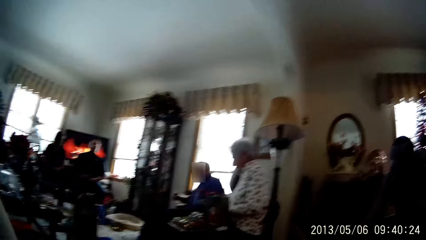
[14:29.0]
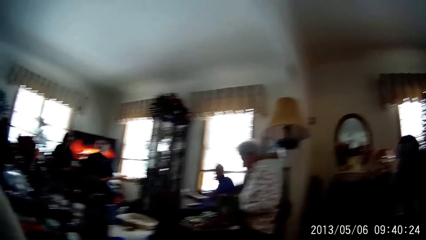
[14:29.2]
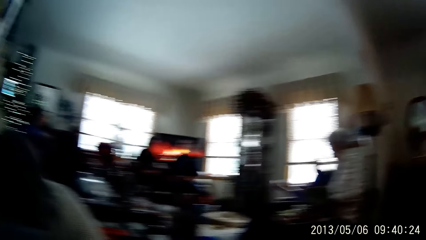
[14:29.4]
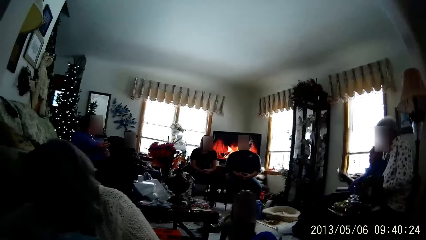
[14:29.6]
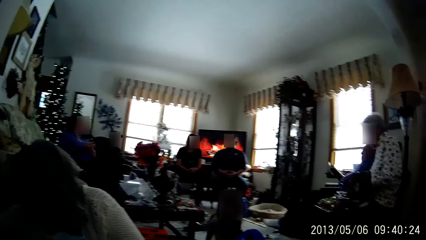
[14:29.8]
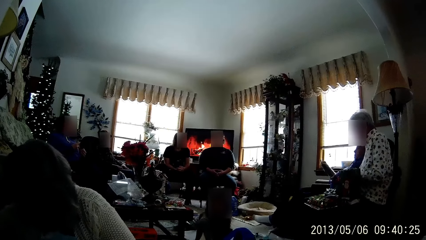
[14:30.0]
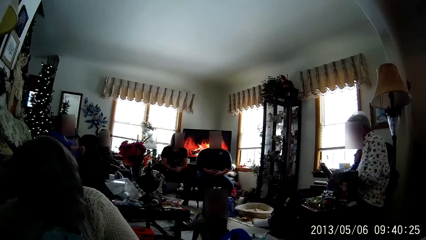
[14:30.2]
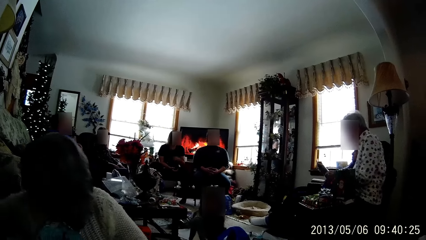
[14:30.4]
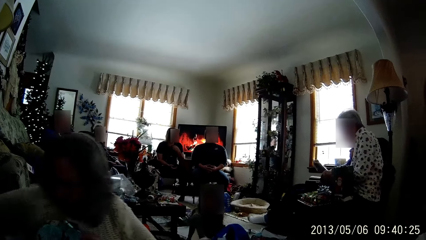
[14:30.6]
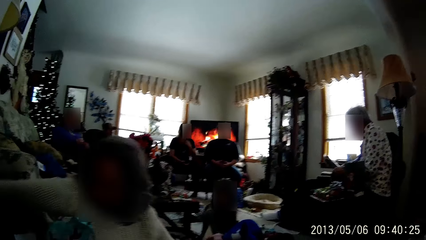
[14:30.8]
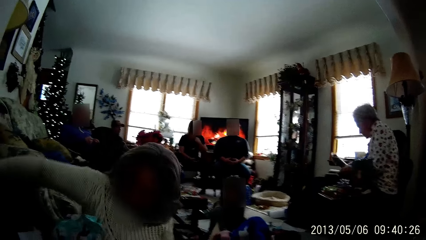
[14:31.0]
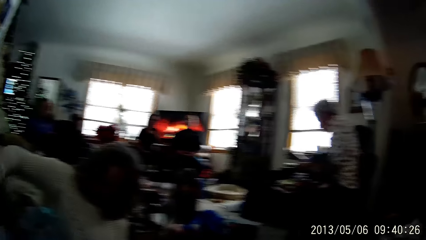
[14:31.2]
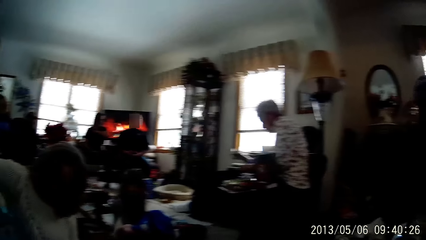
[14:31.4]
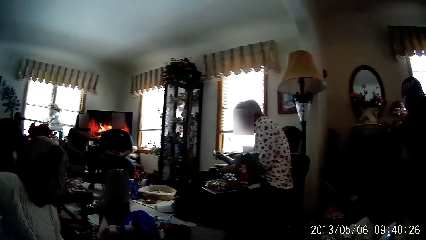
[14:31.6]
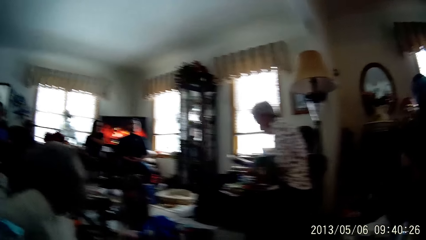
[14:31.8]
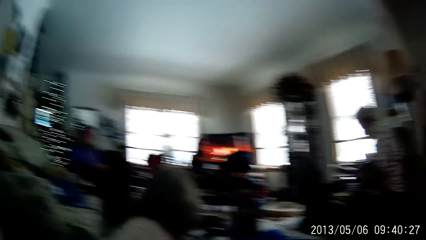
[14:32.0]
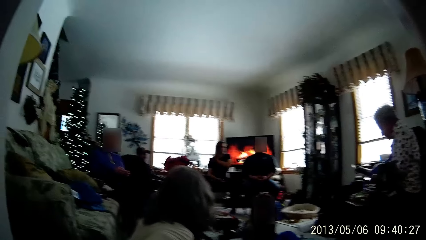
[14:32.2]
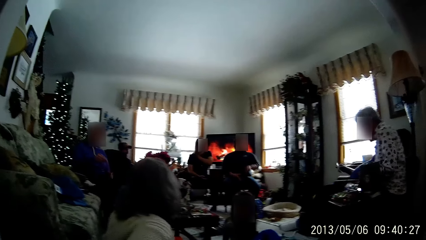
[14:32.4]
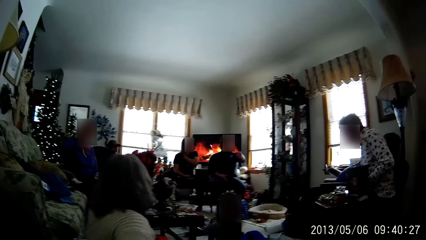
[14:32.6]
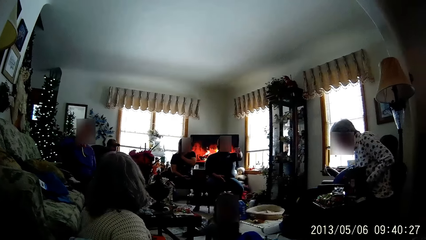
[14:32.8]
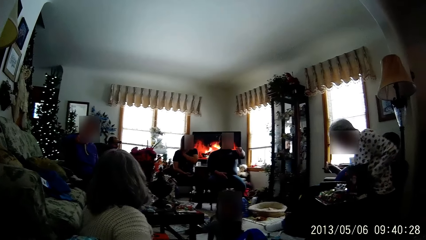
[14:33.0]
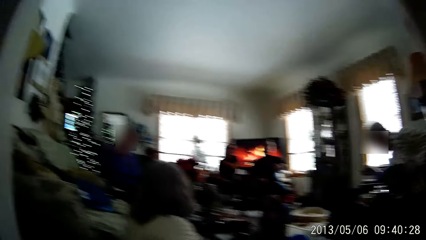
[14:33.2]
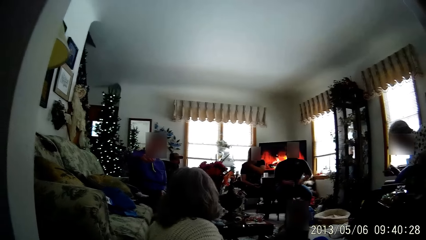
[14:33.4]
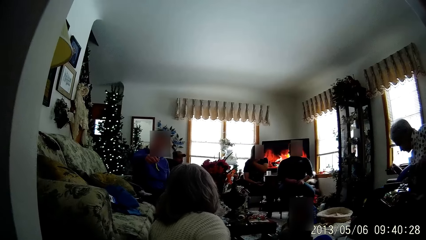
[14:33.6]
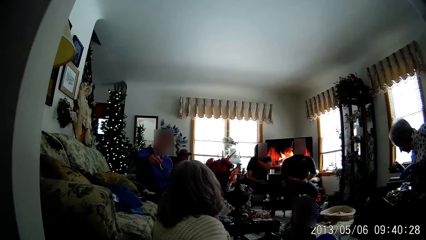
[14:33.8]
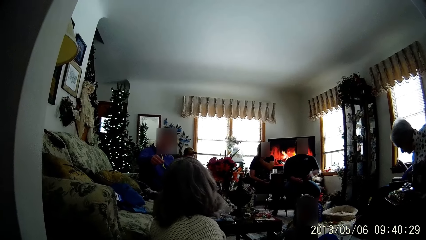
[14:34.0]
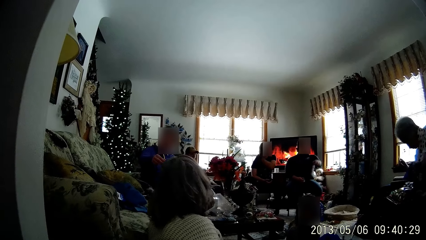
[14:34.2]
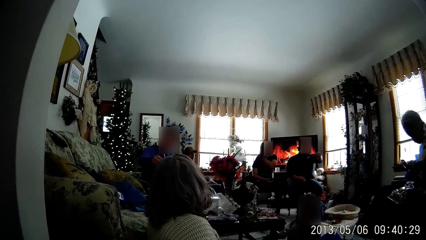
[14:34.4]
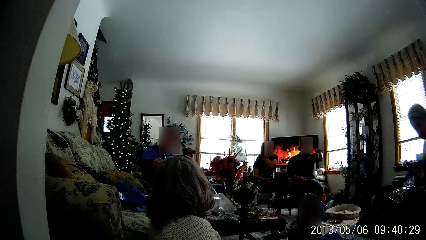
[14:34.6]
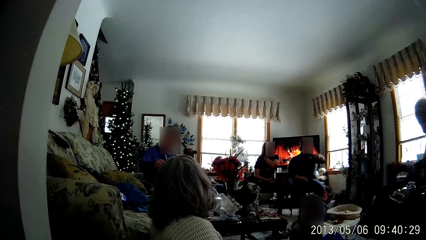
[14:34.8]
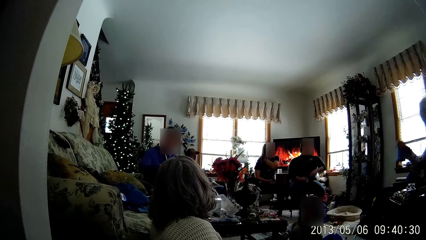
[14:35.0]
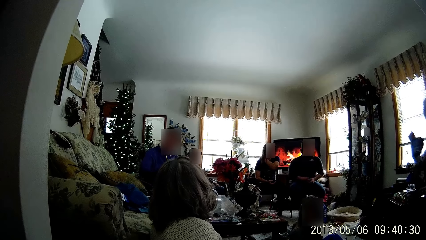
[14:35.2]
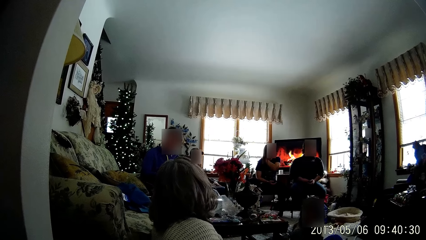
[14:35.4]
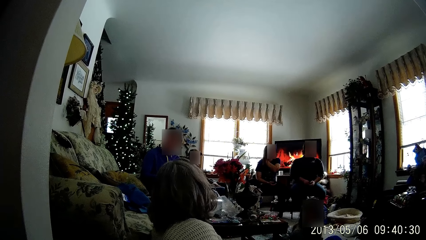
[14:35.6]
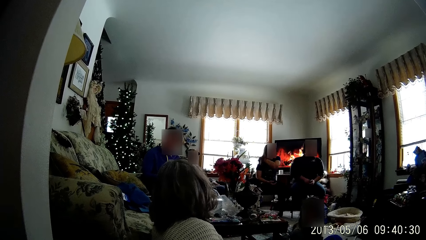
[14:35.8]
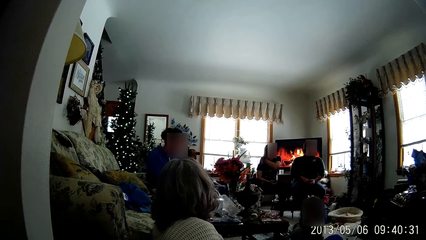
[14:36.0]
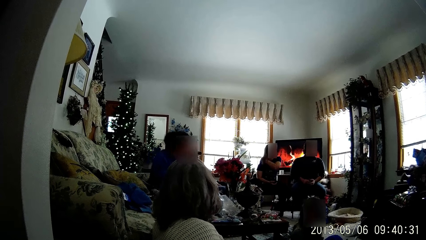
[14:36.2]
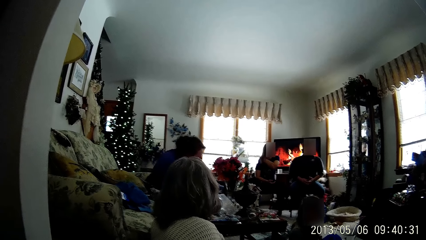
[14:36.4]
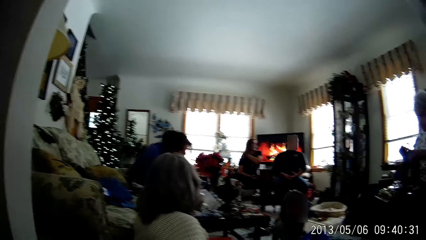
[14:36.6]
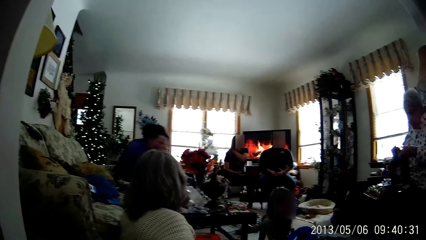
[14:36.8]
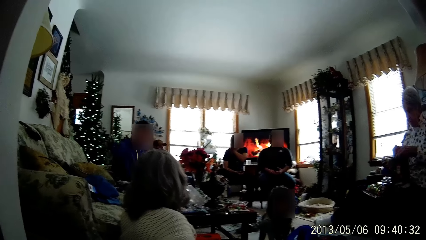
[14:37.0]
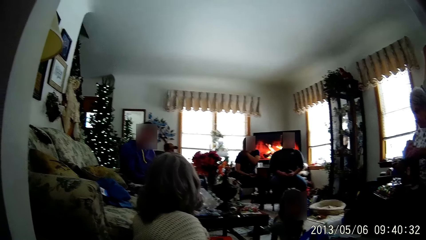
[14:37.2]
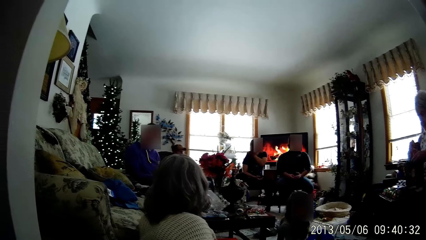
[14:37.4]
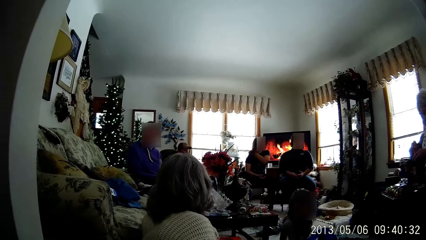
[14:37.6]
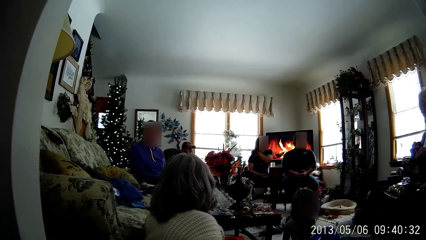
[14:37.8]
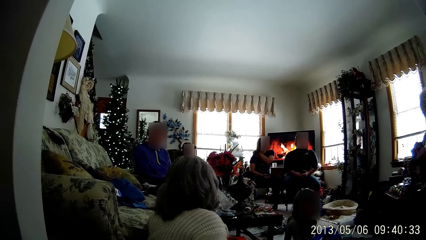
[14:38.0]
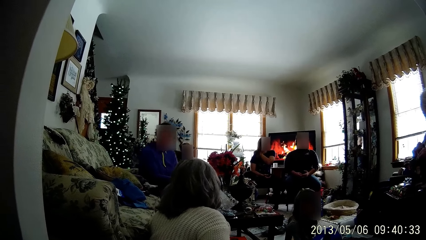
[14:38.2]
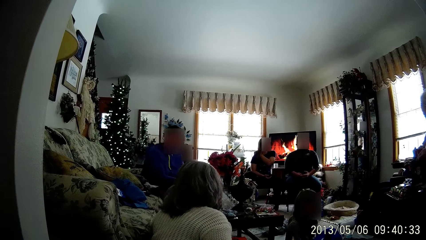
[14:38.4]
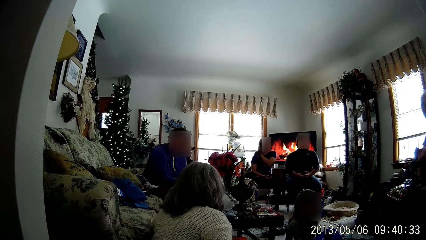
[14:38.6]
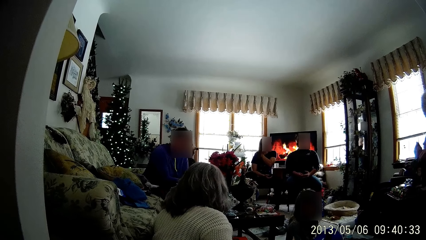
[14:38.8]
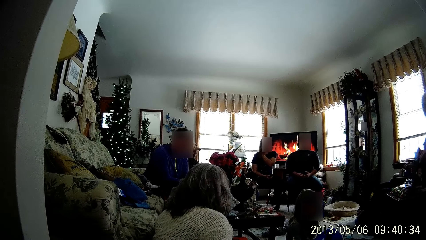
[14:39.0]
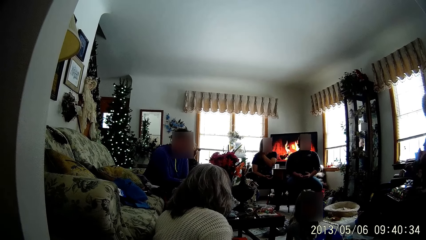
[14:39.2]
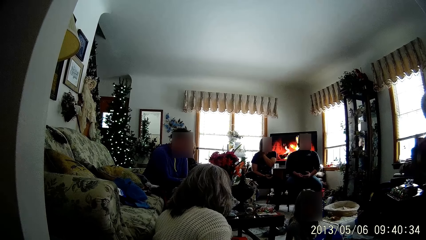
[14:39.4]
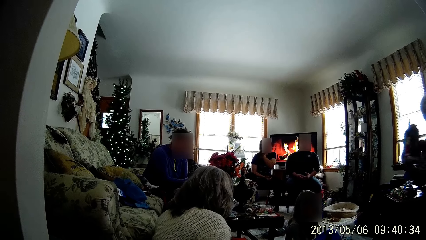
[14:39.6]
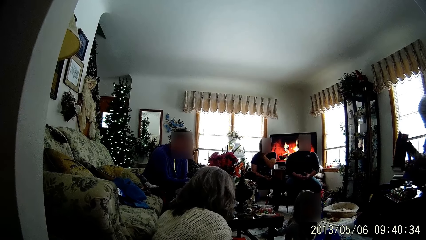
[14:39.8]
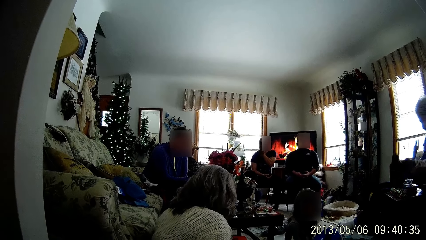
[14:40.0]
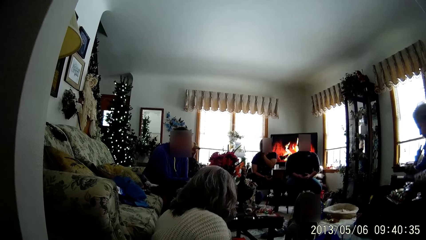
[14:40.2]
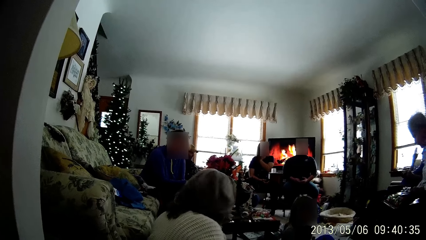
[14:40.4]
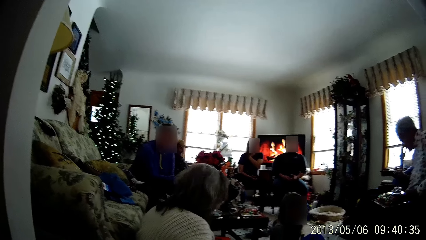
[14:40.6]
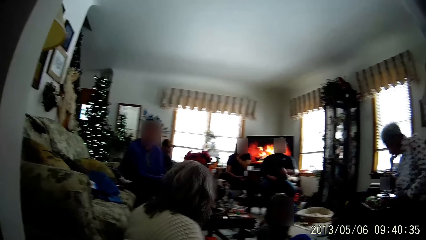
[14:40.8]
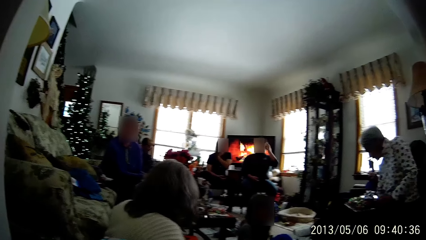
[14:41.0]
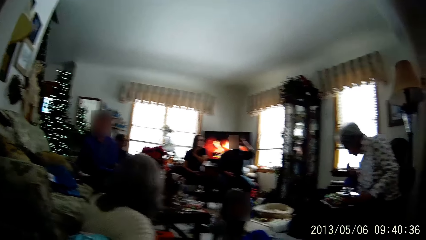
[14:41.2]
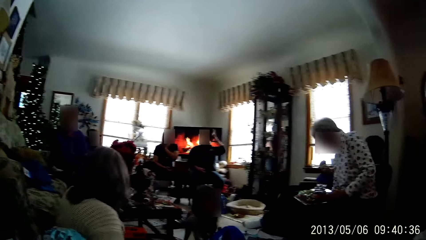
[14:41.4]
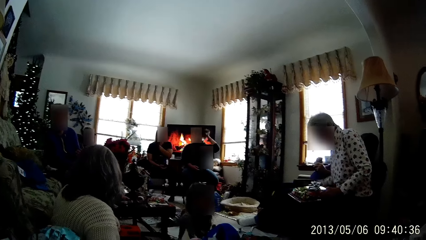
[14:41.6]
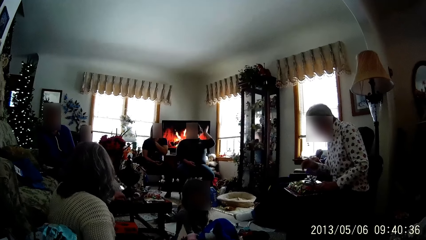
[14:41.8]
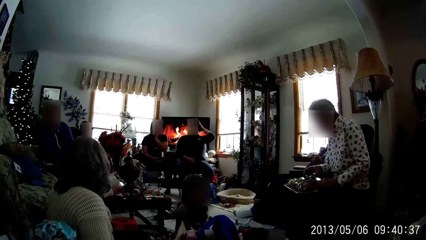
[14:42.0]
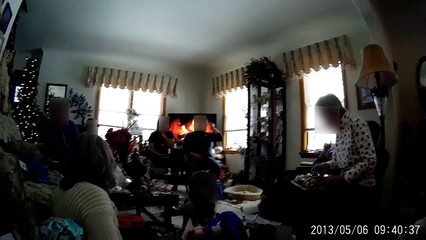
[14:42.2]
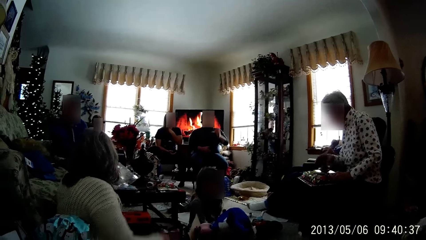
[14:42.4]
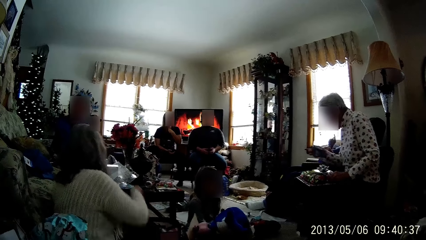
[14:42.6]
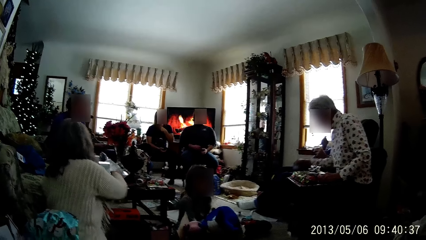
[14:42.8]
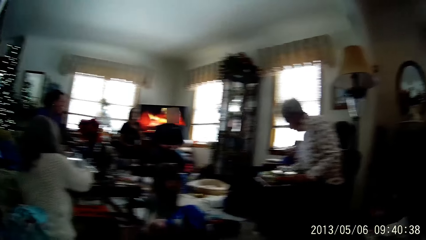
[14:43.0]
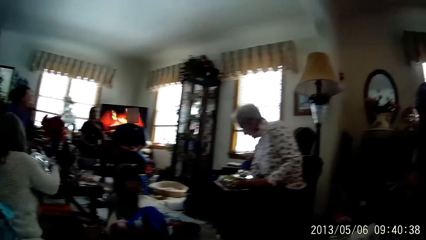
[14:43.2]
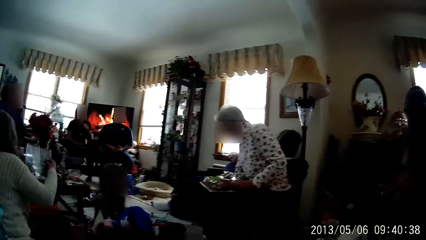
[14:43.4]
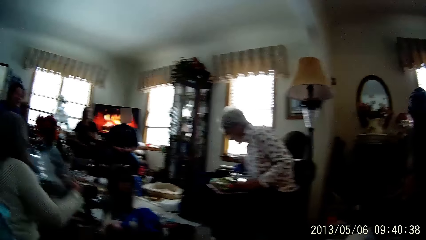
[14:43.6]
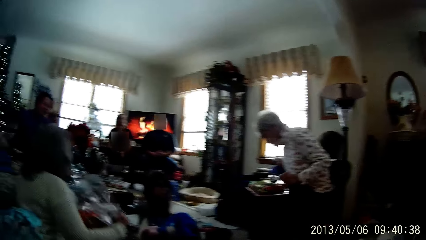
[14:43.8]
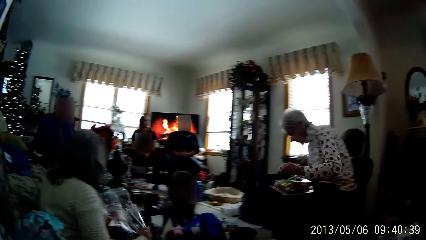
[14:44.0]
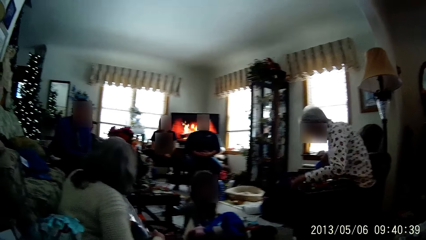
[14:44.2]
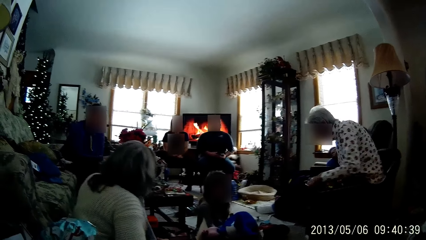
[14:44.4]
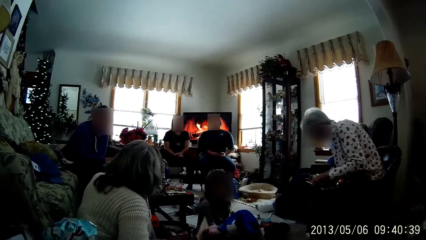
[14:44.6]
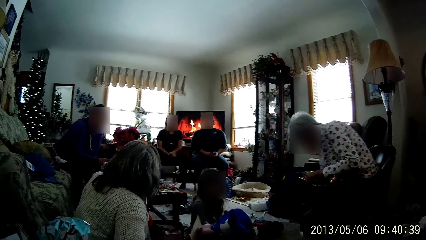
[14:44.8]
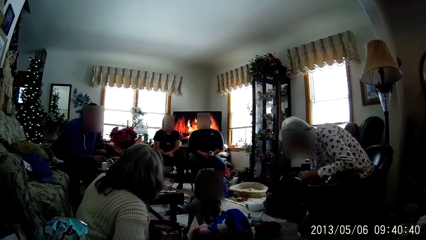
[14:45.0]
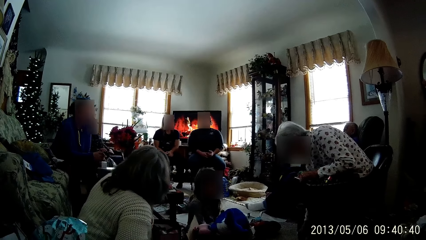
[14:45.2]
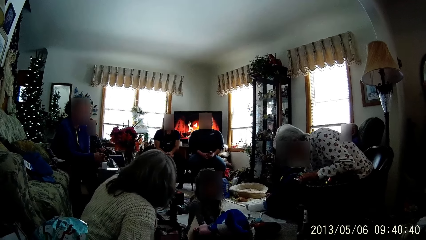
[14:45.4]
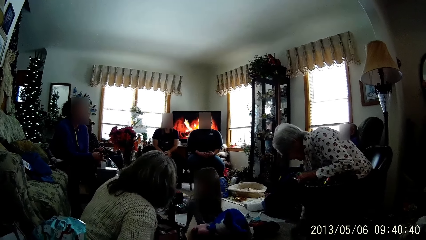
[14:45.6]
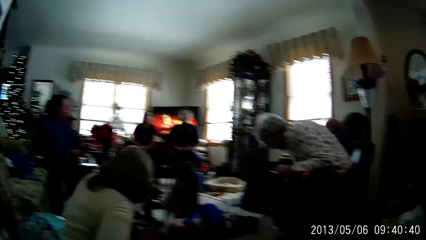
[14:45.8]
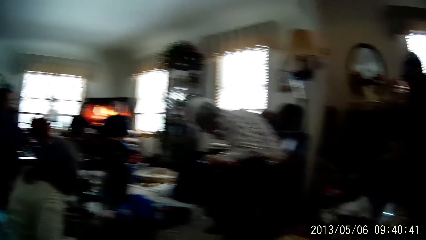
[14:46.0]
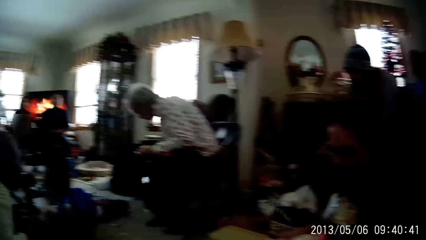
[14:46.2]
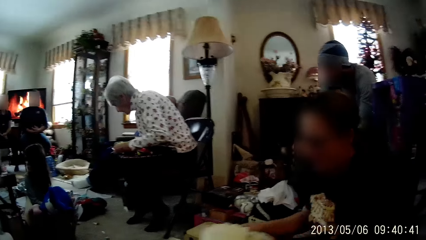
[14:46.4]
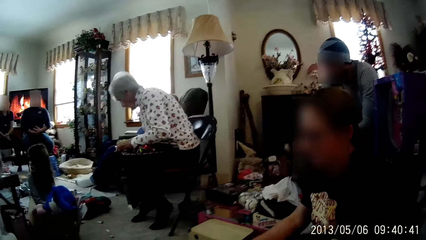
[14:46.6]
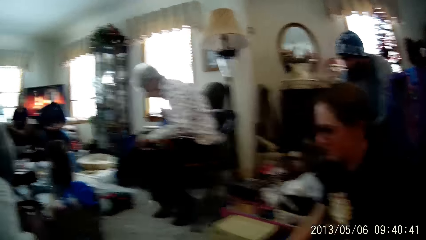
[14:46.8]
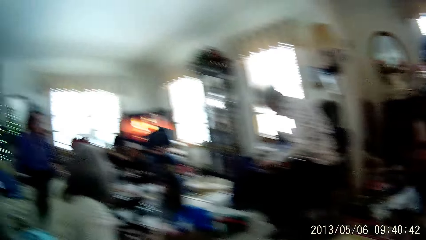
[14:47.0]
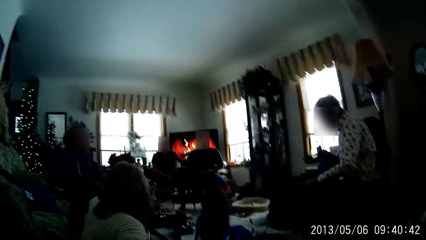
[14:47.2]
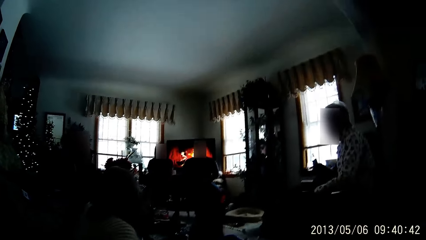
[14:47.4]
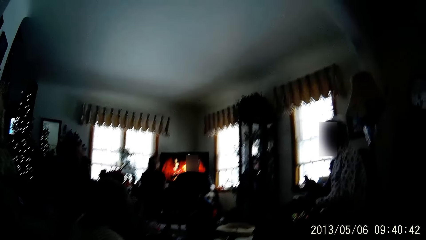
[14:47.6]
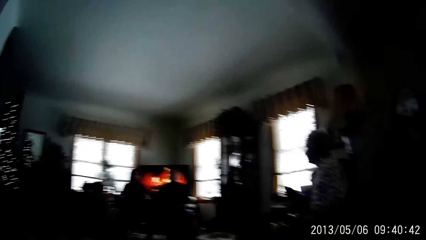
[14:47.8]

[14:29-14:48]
A person turns around on the couch. Another person points a hand and converses with the first person. A woman picks up a paper bag from the floor with her right hand. The other person aligns himself on the couch. The woman puts the paper bag in the paper bag with her right hand. The first person converses with the other person. The woman drops the bag on the floor with her right hand. A third person straightens the hair. The woman moves a gift from a table to the floor with her right hand. Another woman carries a grip seal bag on the table with her right hand. The first person picks up a nylon on the table. The first woman holds the gifts pack on the table with her left hand. The camera wearer looks around in the room.
